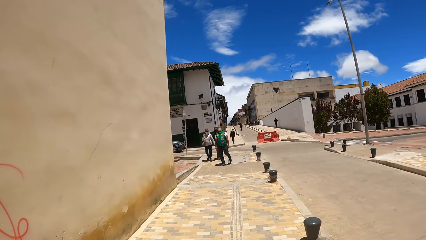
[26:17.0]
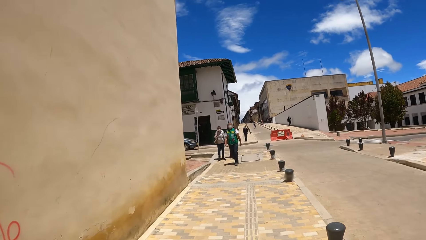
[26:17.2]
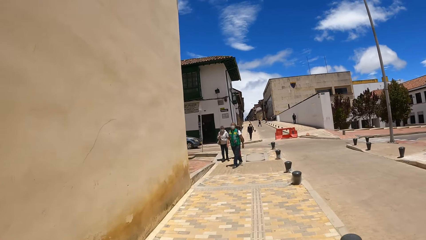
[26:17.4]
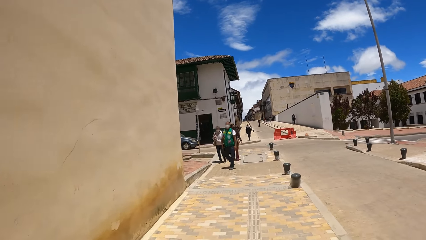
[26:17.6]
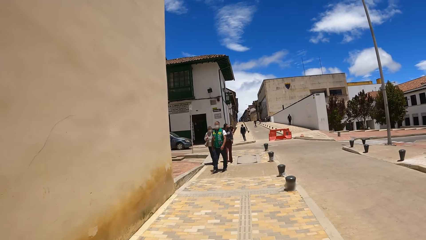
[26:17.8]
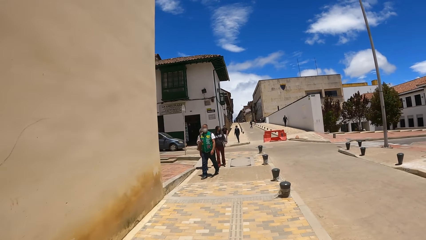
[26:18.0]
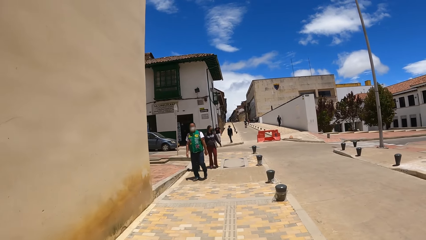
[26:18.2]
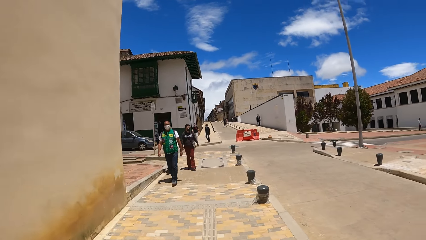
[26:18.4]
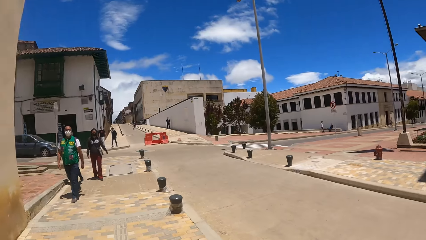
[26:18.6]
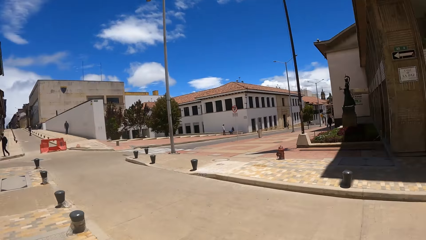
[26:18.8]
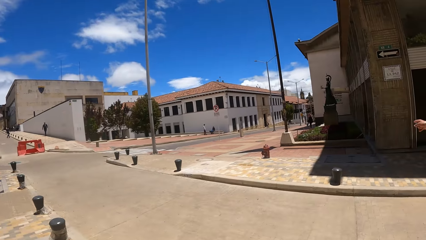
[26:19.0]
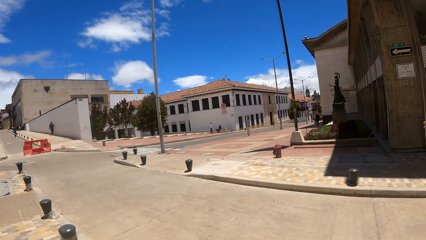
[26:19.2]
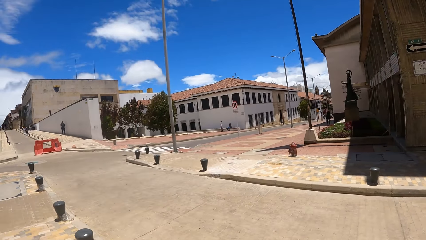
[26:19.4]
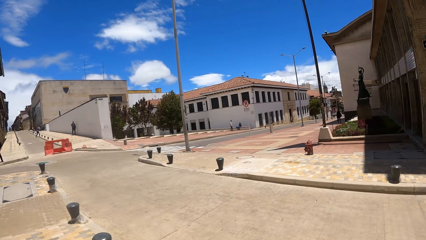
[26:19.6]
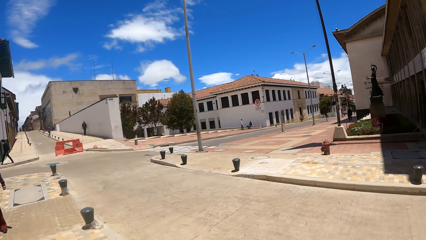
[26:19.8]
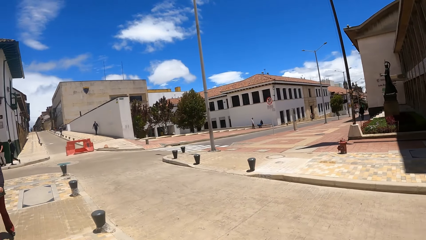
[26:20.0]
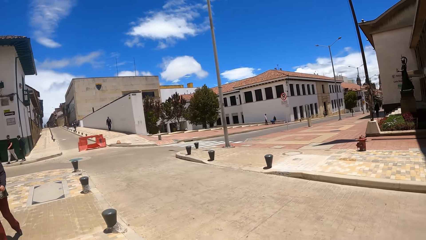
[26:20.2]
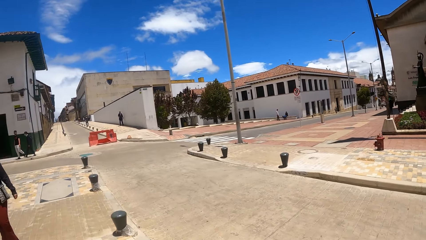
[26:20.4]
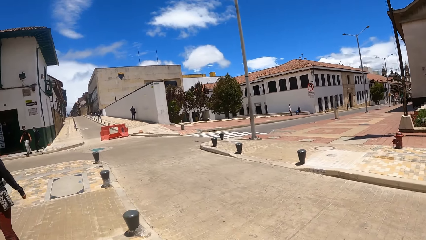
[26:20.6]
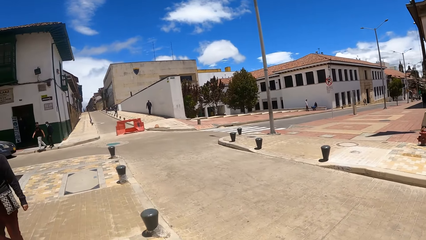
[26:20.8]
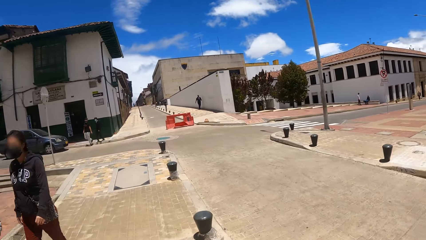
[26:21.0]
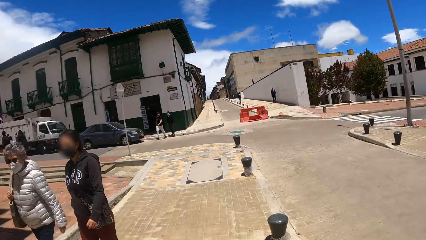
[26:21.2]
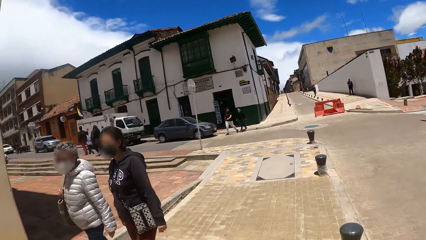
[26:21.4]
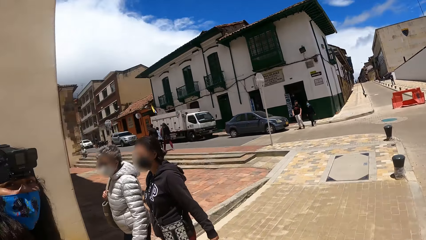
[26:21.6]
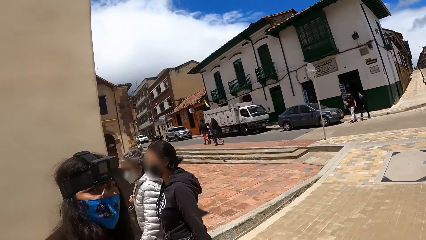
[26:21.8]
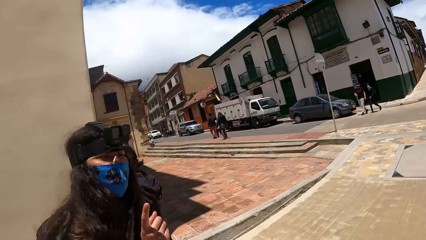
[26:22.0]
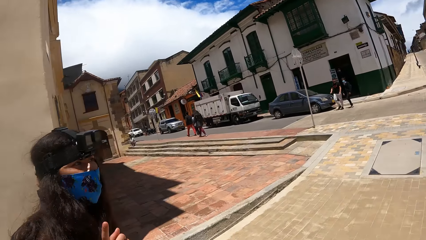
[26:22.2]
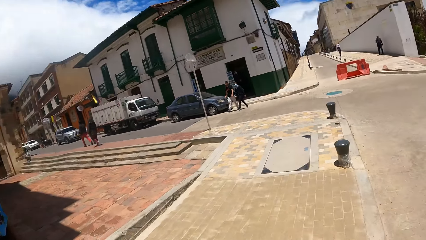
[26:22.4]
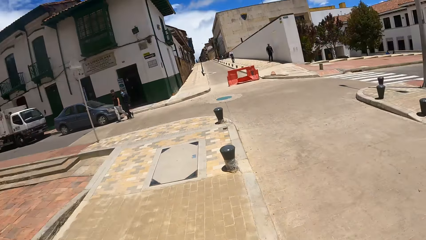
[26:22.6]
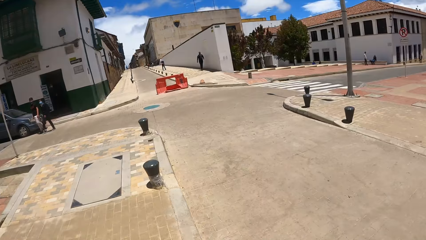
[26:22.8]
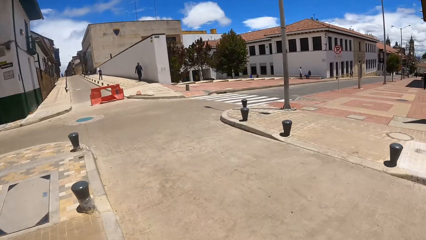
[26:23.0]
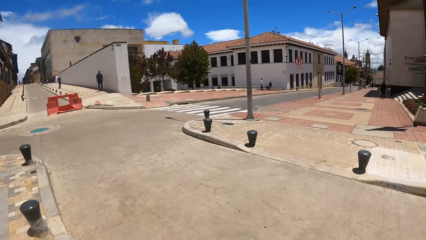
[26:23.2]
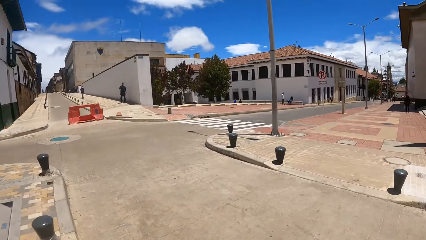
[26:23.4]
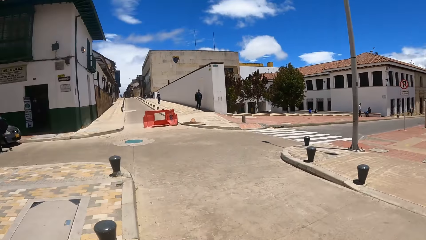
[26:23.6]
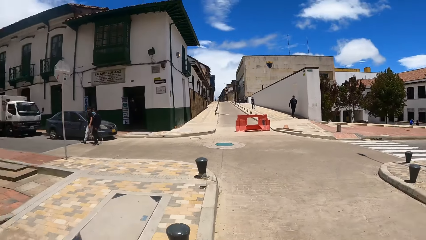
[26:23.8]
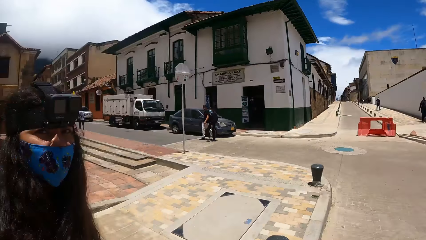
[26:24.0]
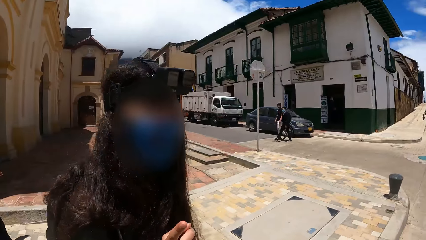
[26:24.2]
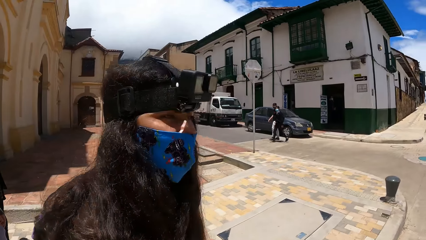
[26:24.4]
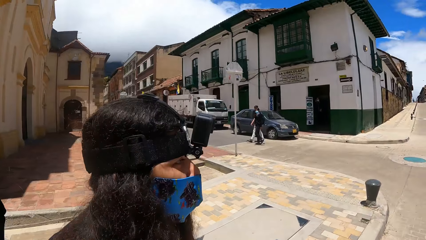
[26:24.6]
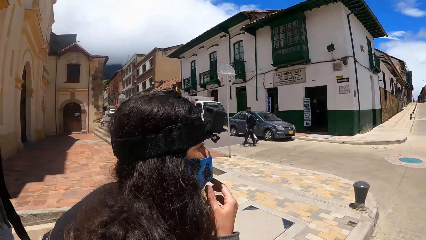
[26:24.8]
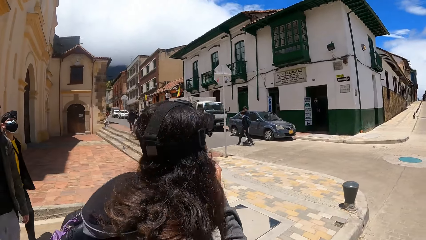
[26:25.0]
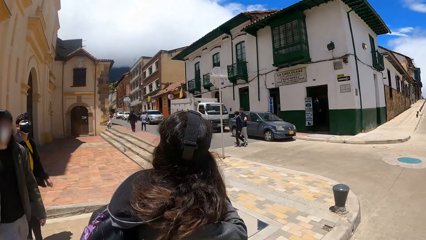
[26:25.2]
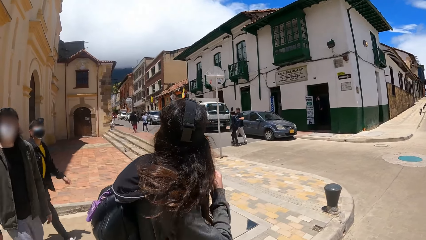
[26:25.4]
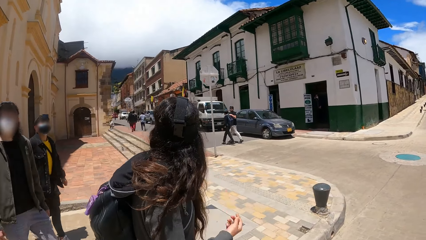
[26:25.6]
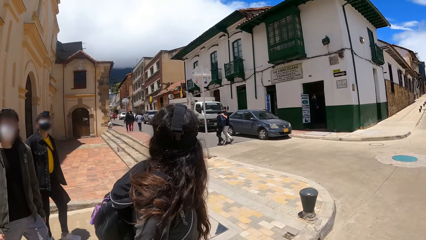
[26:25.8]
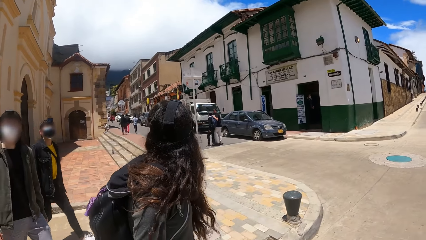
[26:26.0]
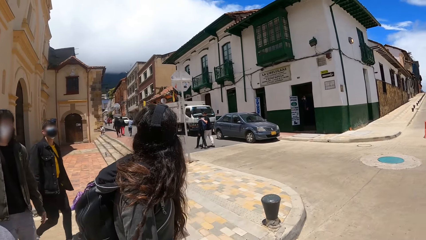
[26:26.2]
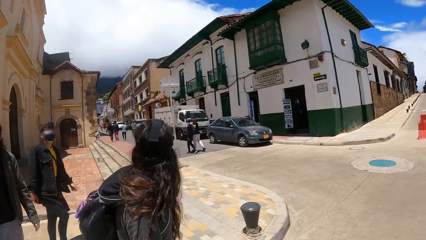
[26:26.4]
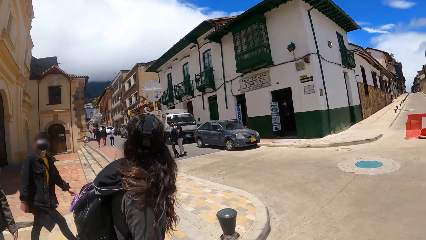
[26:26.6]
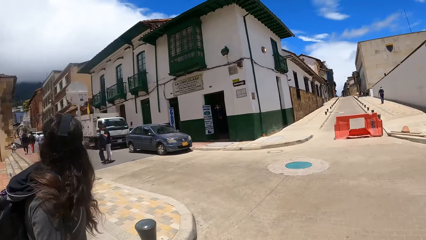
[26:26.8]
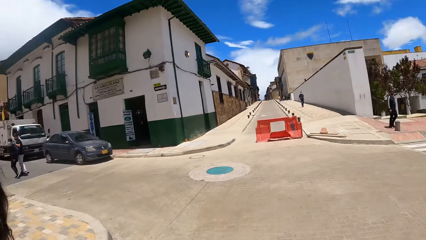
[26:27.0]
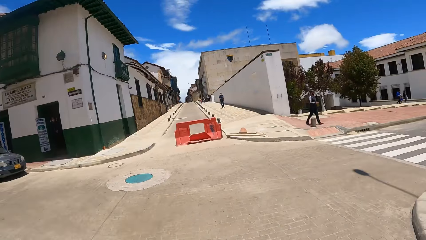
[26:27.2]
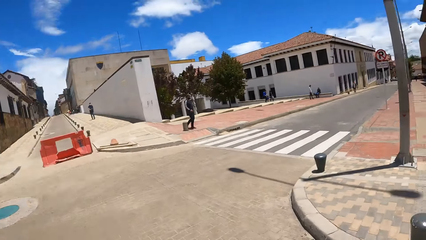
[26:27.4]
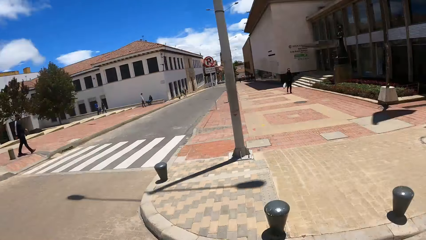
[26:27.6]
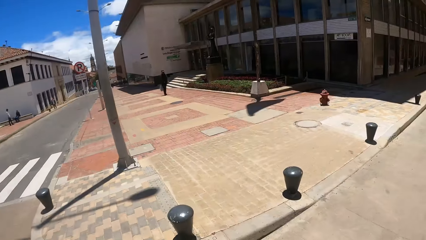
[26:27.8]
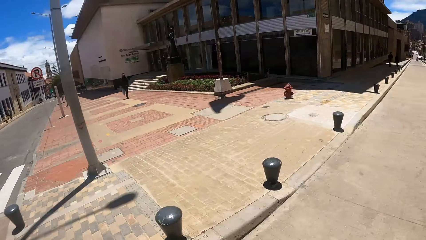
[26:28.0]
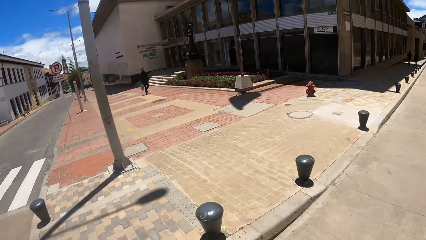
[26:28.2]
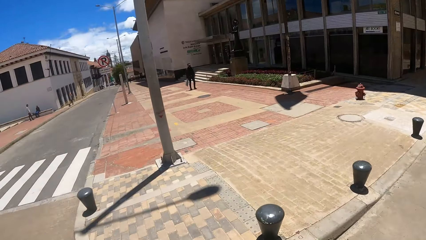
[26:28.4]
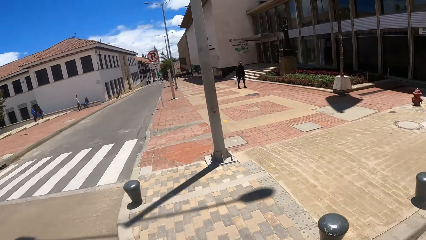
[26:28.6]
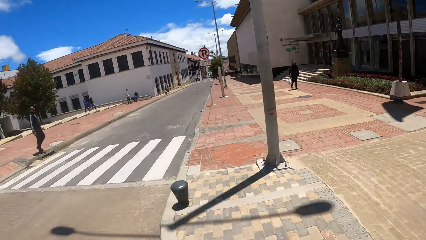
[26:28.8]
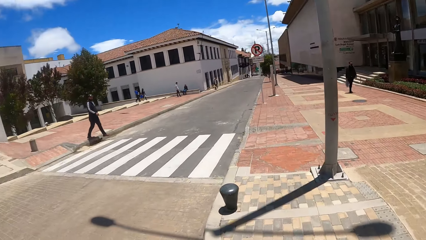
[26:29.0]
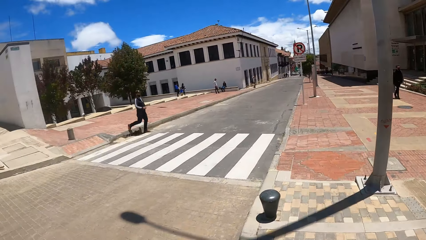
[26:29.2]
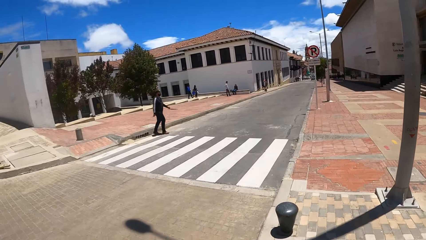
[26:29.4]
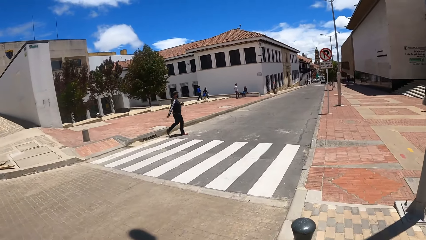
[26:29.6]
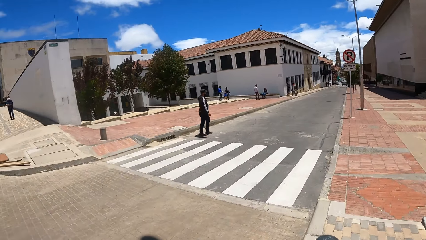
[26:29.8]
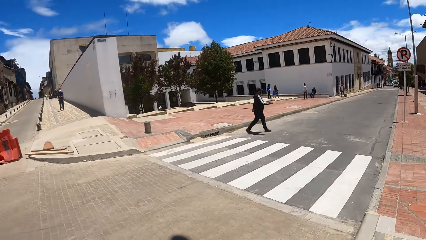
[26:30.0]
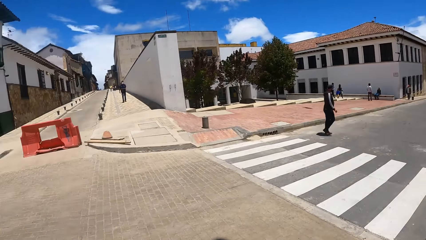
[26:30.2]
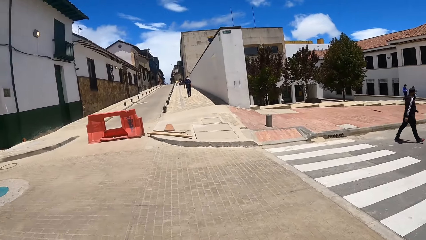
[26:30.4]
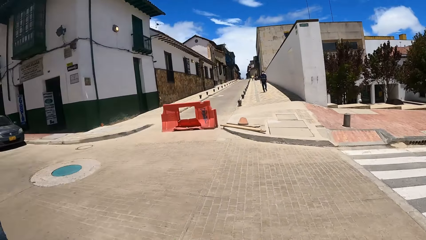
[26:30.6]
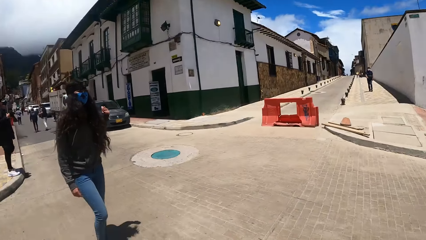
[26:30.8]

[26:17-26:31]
The camera wearer looks around. They look around again.

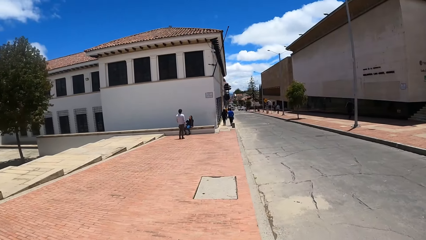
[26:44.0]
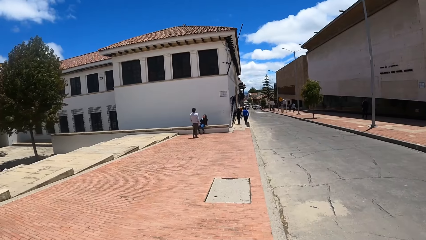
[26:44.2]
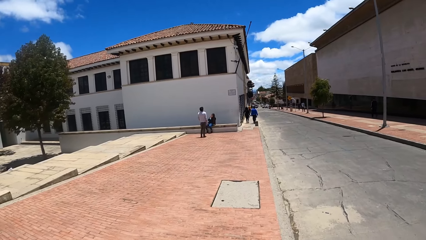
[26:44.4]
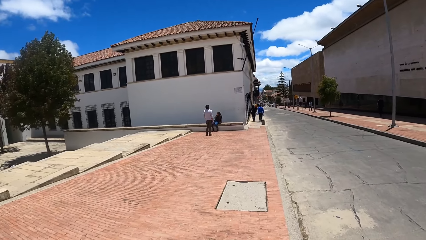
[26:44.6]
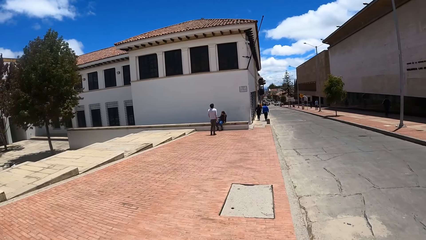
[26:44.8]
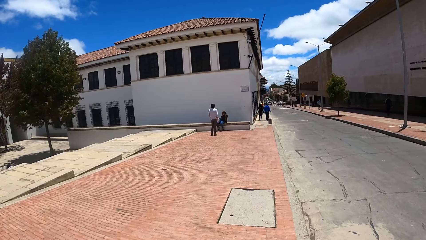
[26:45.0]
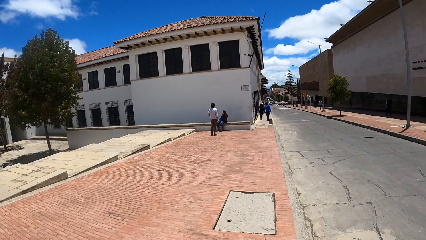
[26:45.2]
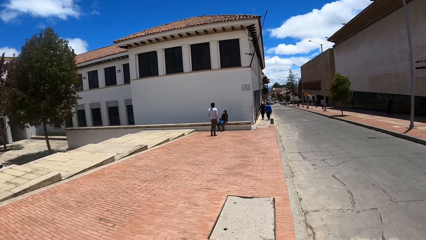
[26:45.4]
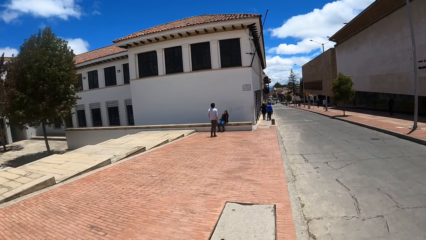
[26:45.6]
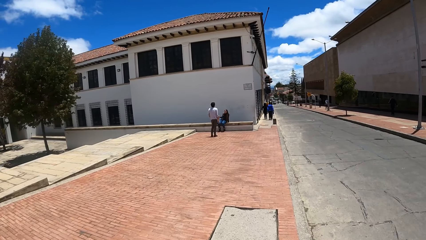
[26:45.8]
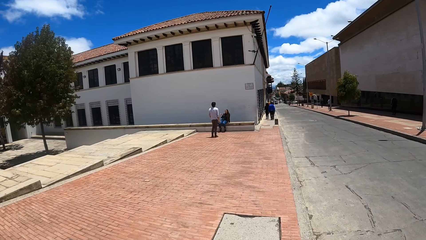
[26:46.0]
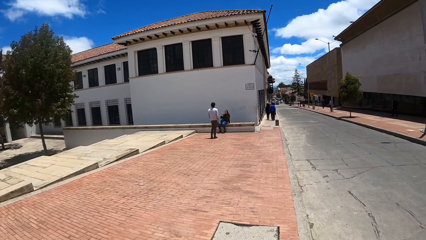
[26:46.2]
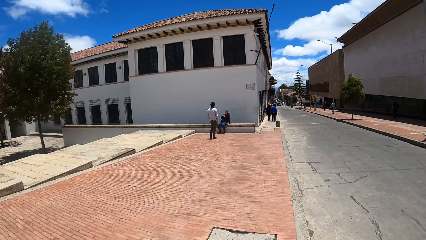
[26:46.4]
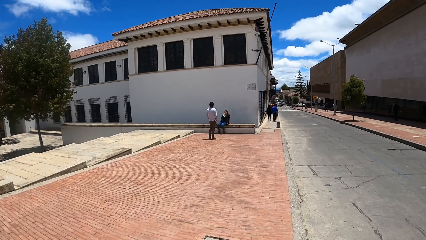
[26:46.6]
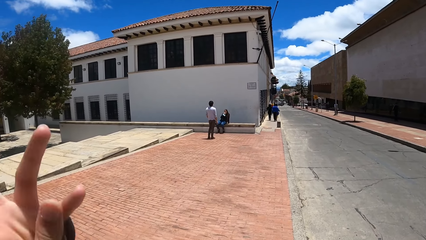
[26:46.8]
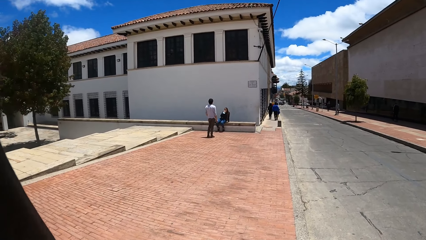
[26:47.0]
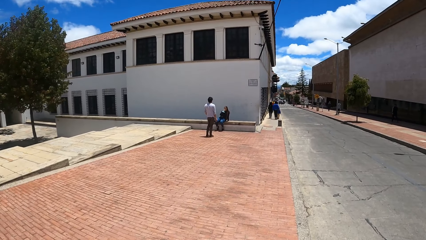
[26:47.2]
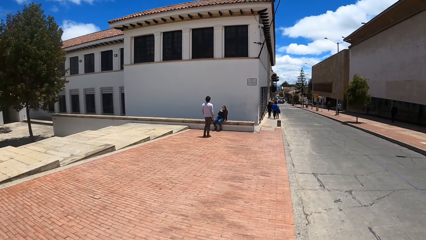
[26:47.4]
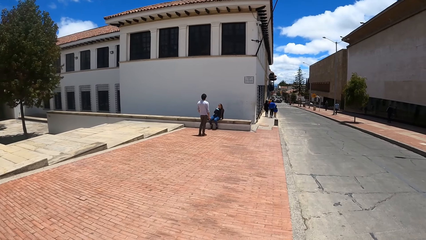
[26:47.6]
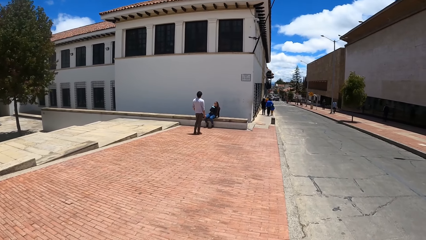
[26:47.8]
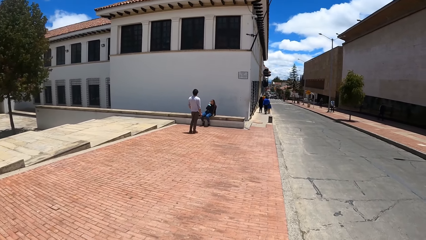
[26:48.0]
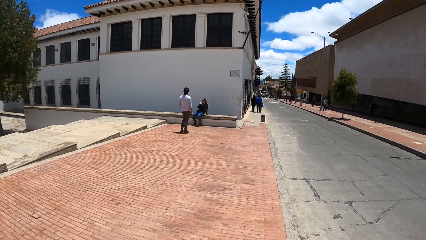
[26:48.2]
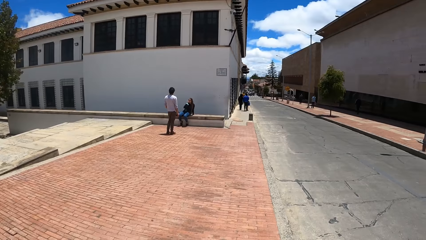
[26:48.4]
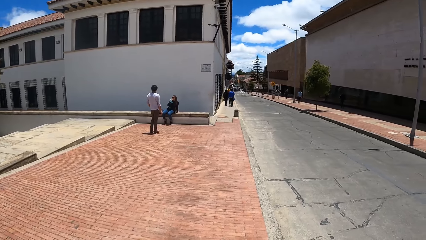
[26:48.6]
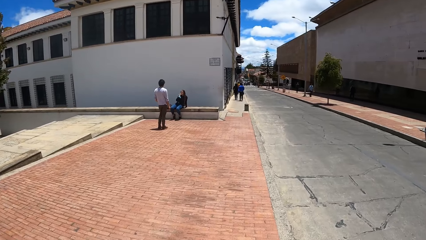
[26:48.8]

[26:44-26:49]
The camera wearer walks along the pavement.
